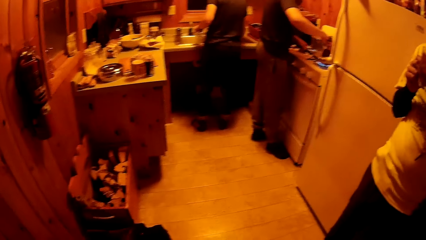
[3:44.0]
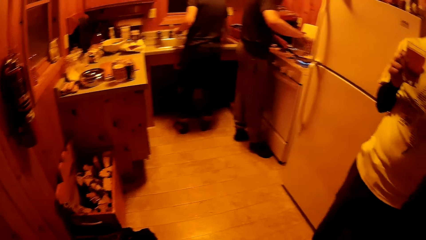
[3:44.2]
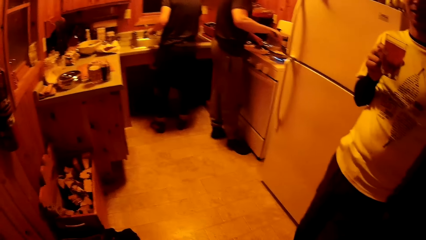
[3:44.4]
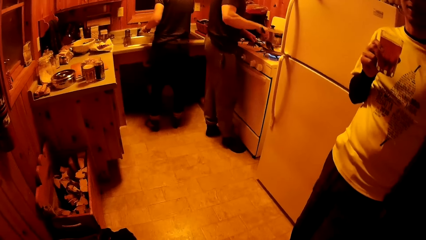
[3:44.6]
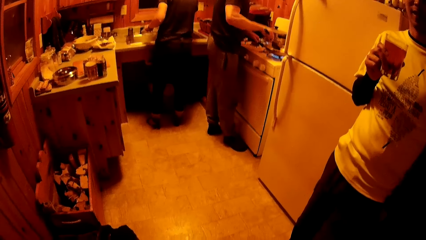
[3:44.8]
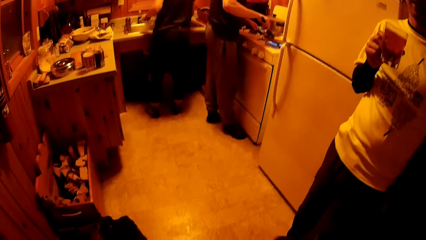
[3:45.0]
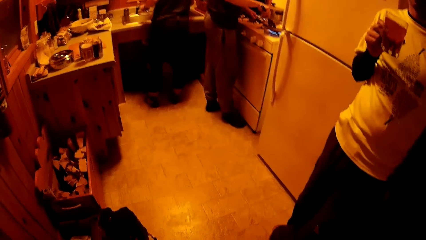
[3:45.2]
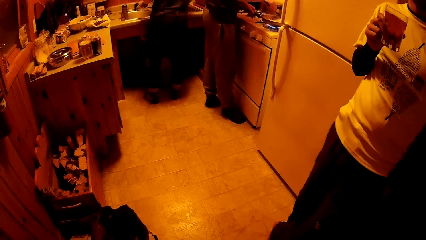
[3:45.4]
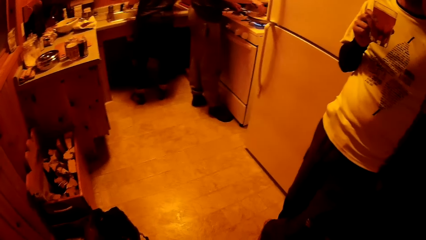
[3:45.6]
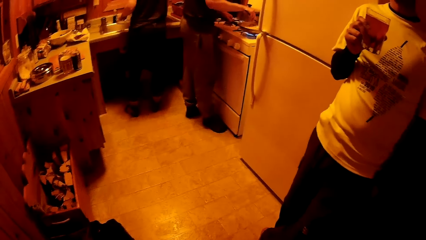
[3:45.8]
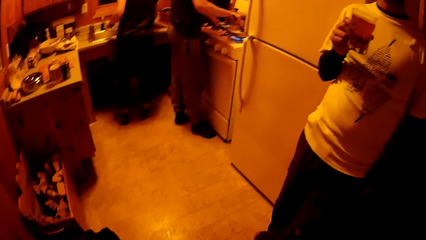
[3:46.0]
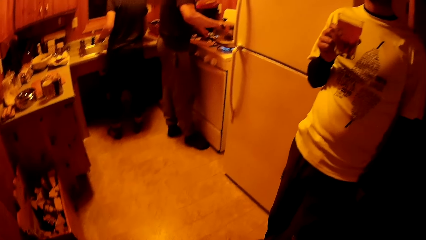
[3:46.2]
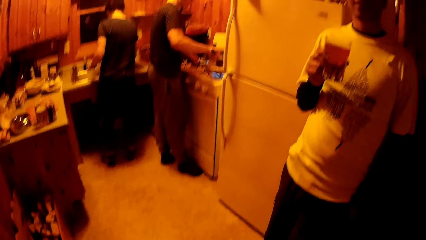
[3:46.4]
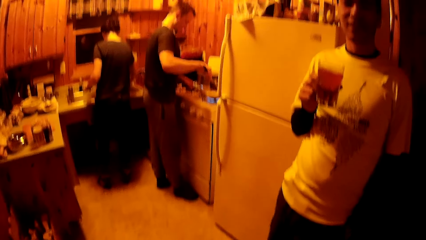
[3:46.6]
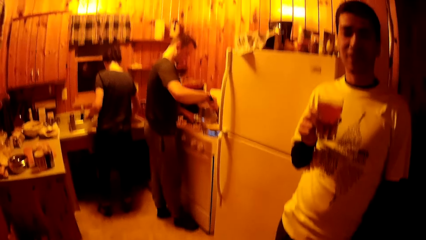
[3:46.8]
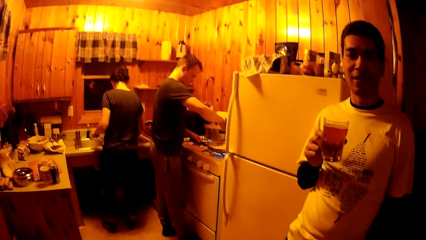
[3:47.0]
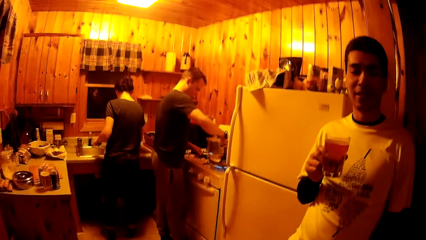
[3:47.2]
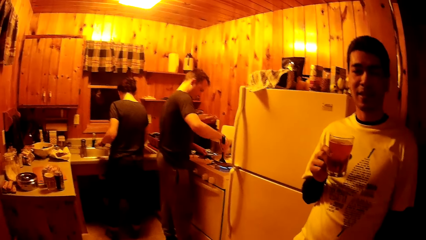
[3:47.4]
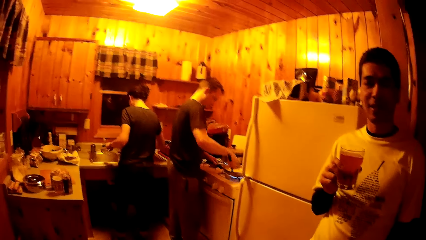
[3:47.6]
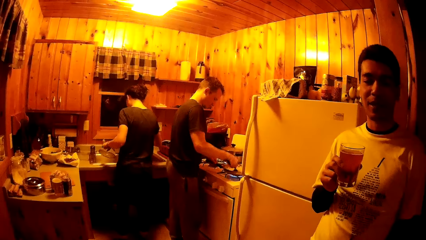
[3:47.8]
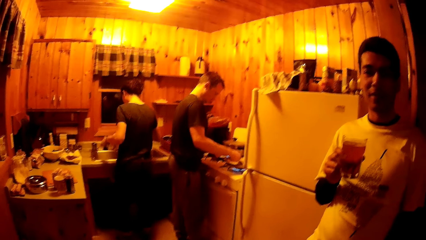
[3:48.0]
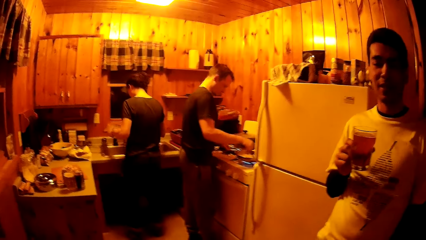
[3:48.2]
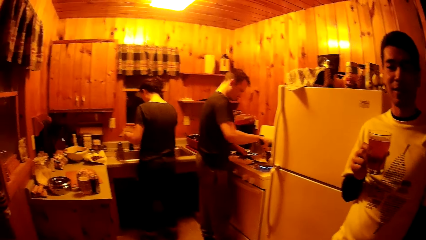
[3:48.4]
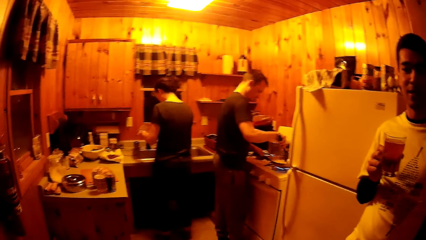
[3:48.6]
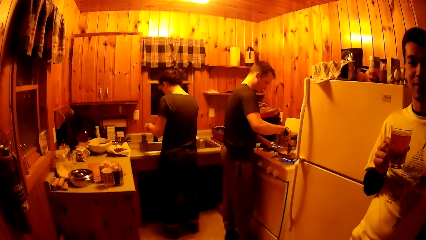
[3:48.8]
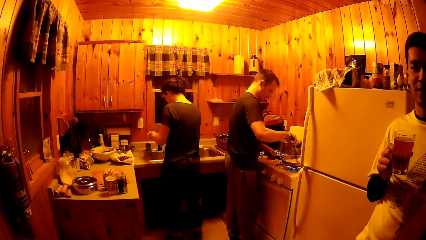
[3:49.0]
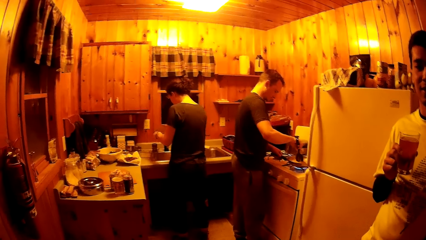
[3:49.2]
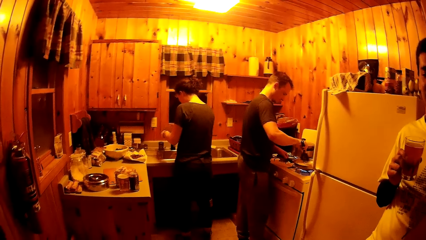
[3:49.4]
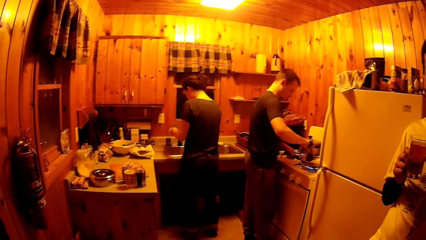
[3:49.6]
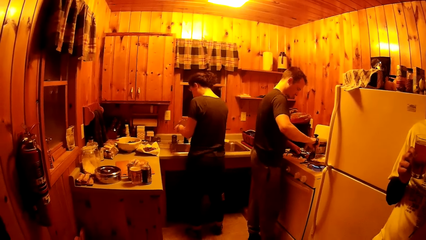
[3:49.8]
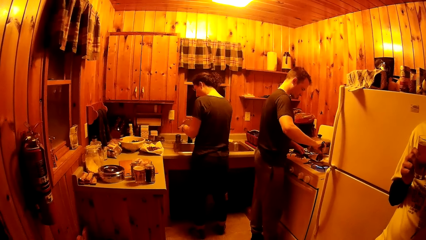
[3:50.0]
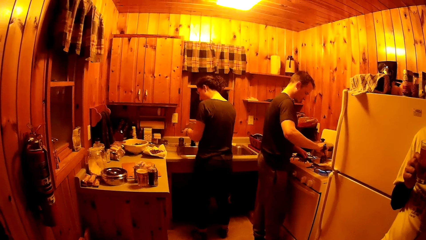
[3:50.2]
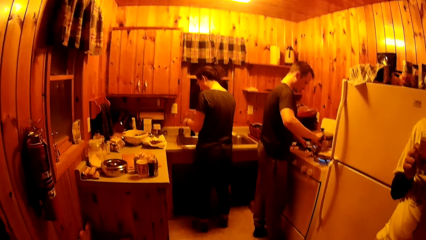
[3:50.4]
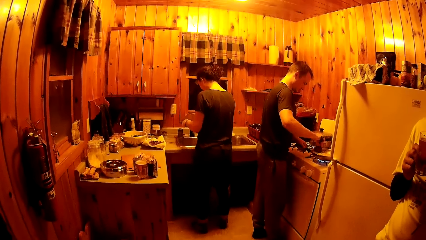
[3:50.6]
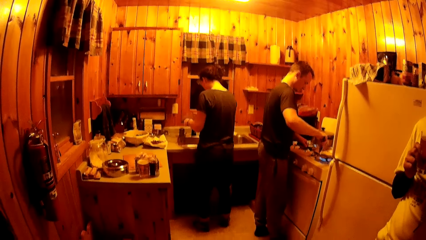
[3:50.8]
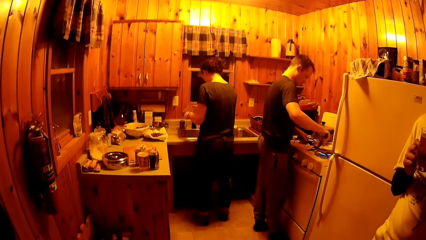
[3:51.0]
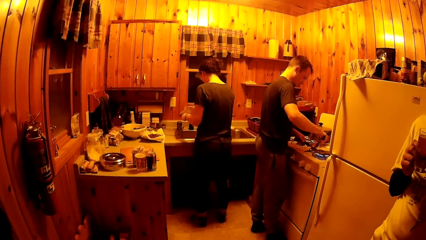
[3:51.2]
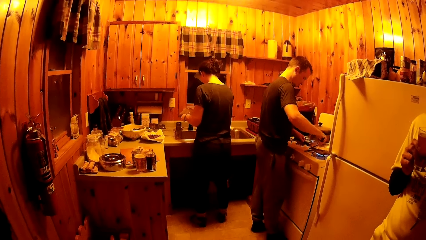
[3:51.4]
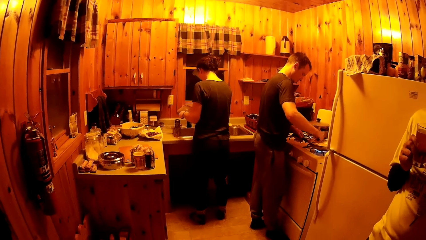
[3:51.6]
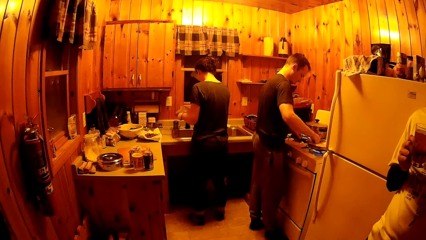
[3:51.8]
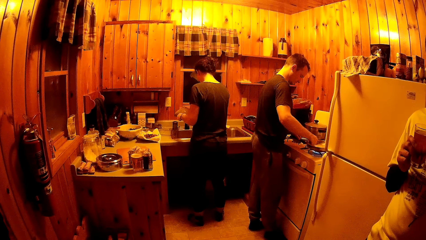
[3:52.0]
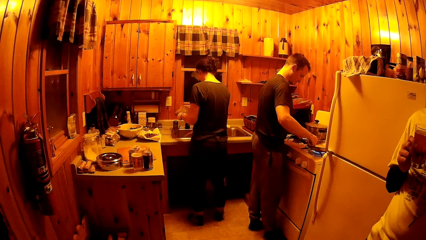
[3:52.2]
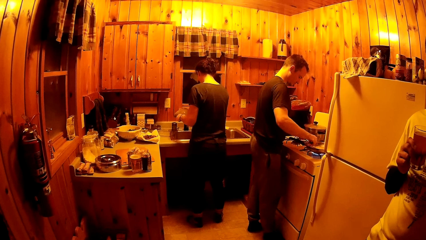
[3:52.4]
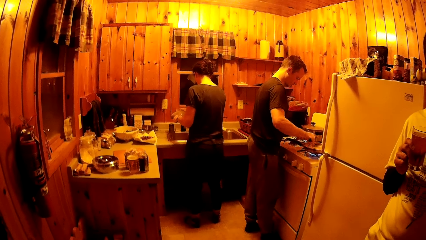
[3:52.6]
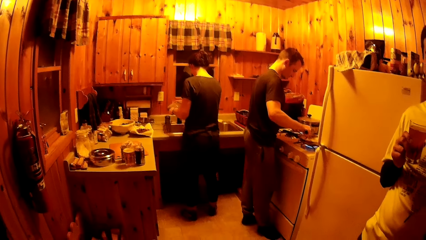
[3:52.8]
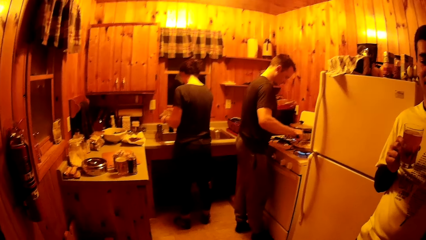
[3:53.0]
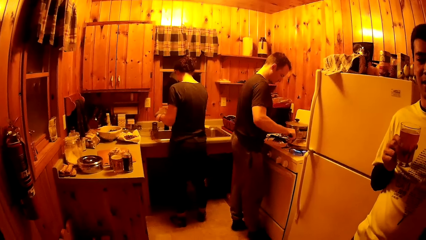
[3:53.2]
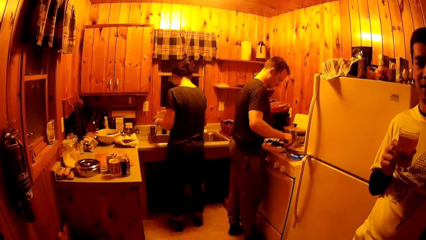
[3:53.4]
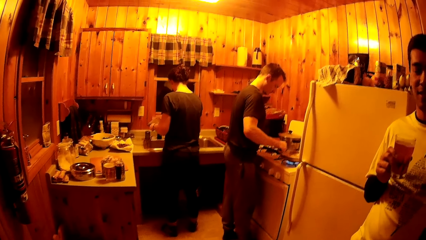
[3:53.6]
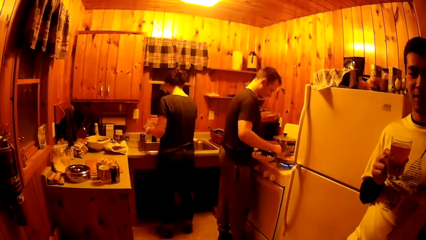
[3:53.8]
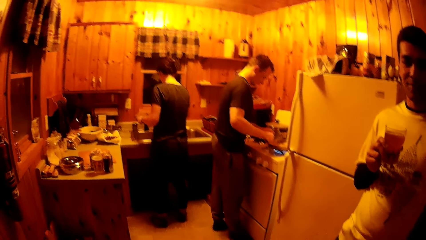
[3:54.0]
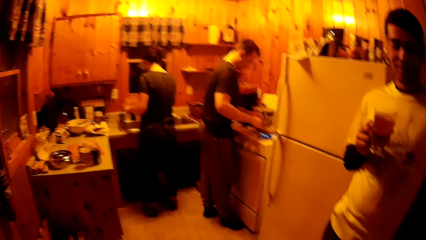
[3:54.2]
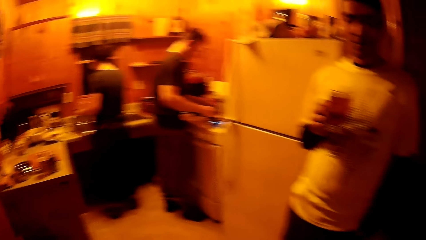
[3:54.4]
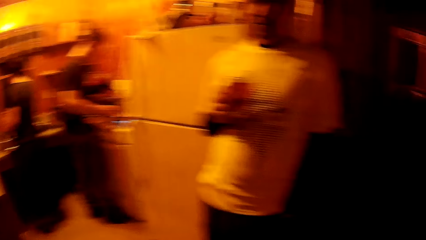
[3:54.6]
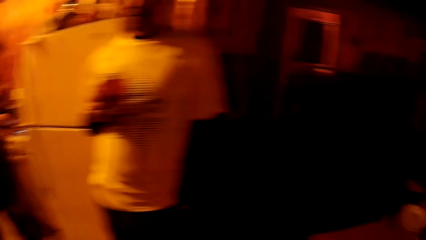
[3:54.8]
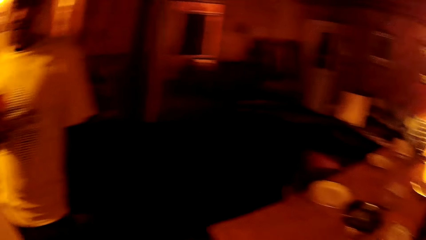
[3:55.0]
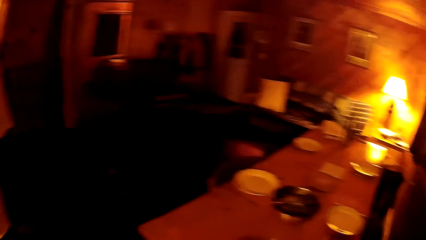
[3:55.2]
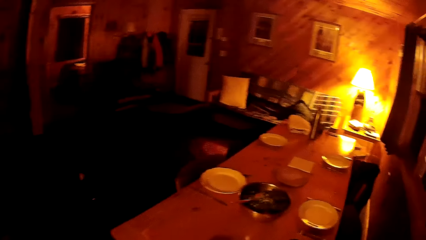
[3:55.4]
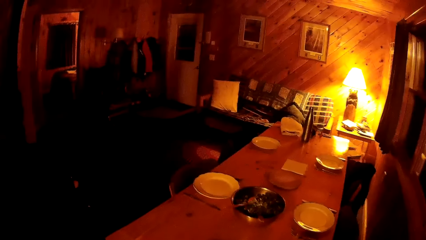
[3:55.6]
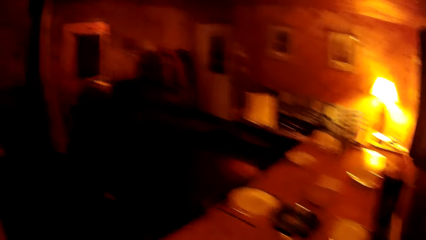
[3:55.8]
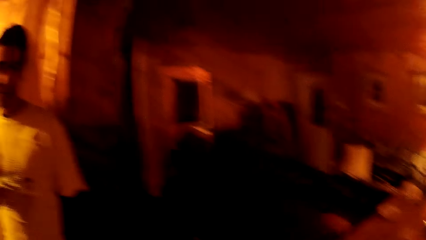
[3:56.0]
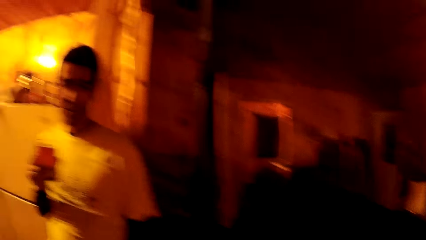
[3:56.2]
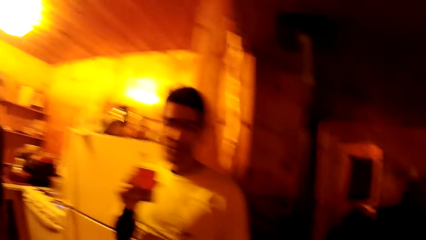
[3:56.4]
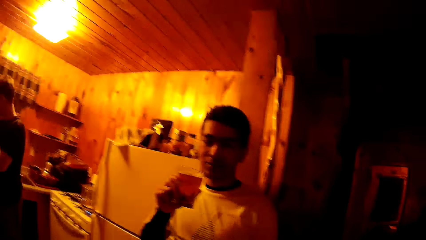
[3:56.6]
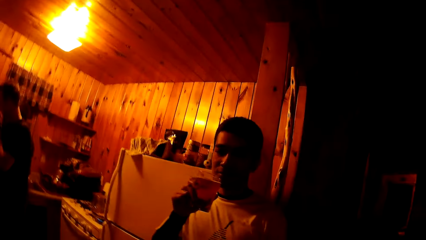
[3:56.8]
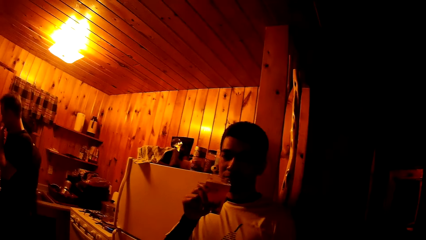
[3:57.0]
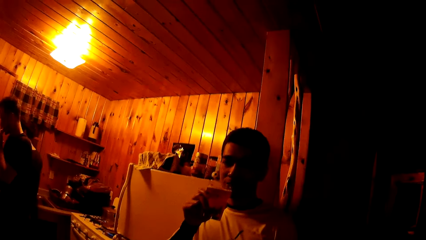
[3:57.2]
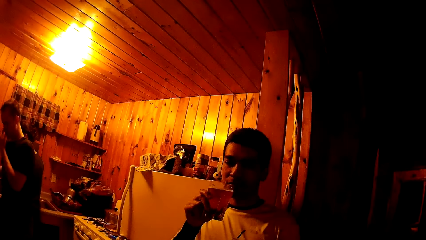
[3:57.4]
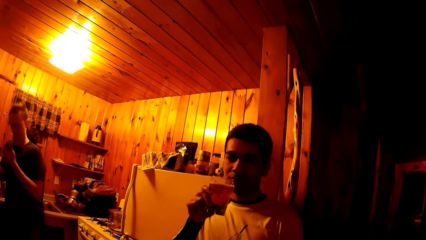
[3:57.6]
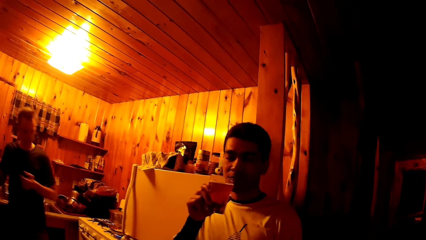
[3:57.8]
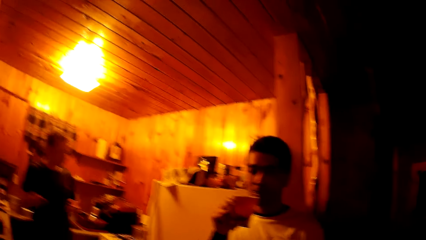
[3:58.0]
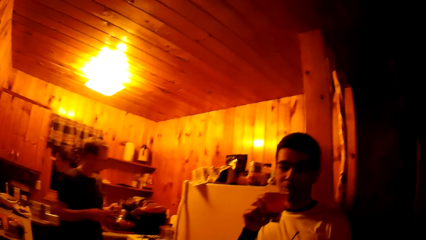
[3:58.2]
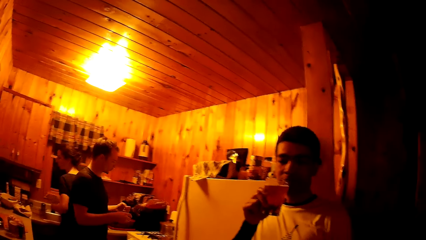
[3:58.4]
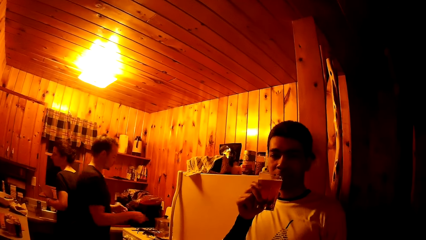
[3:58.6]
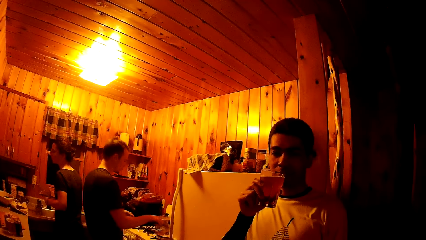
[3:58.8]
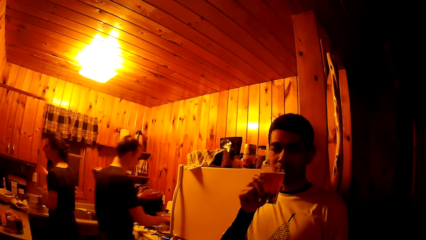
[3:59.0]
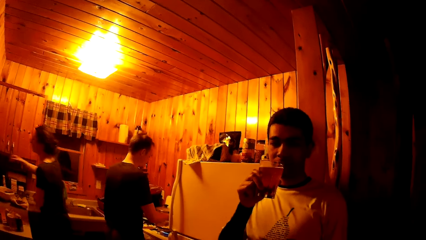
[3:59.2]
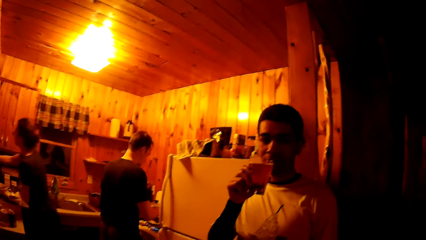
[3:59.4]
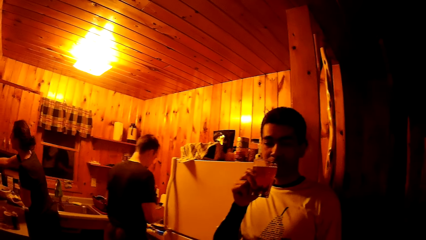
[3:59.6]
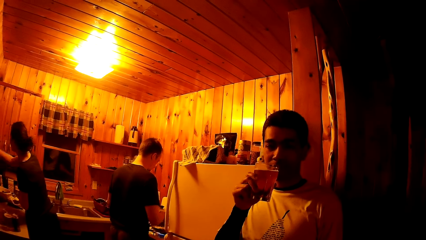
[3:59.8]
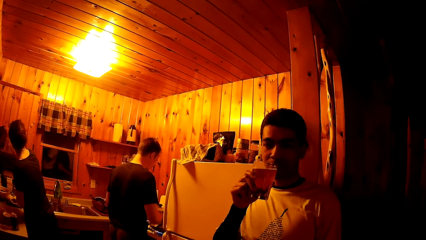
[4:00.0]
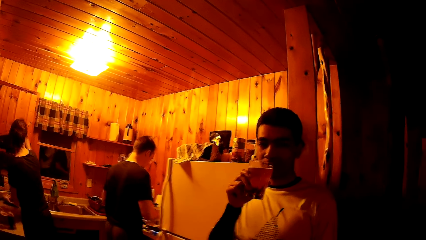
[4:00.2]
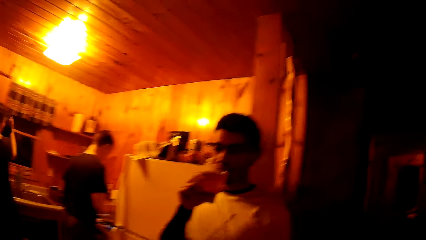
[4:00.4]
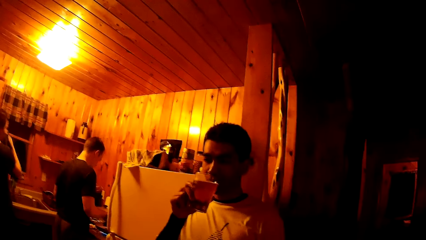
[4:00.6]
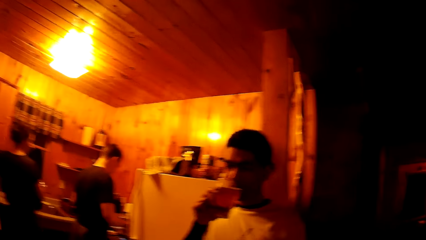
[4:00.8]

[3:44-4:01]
A man talks to the camera wearer. The camera wearer looks around. The man talks to the camera wearer. Another man raises the glass cup in his right hand to his lips. A woman picks up a towel with her right hand.
